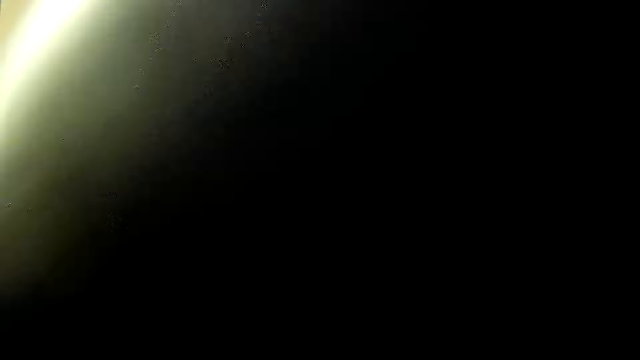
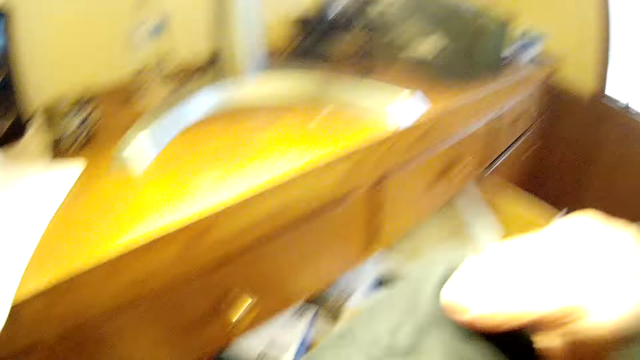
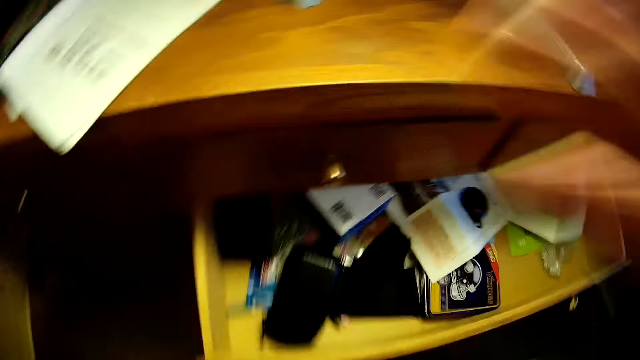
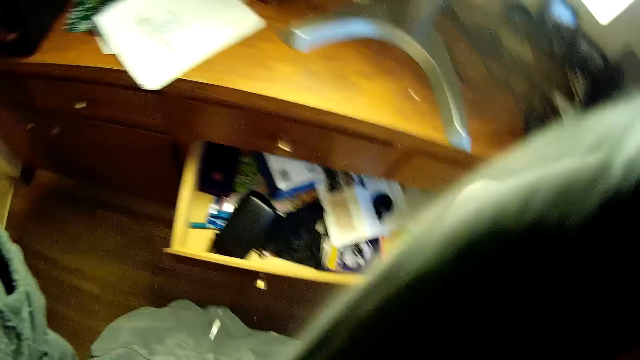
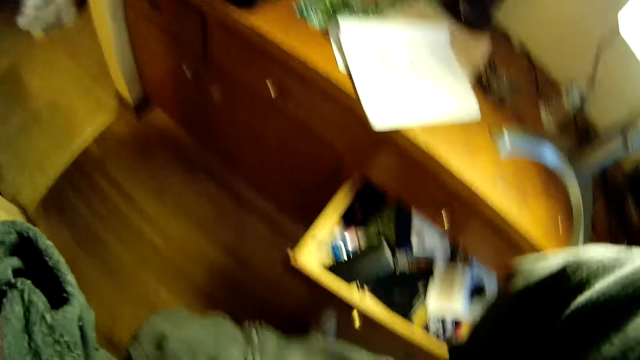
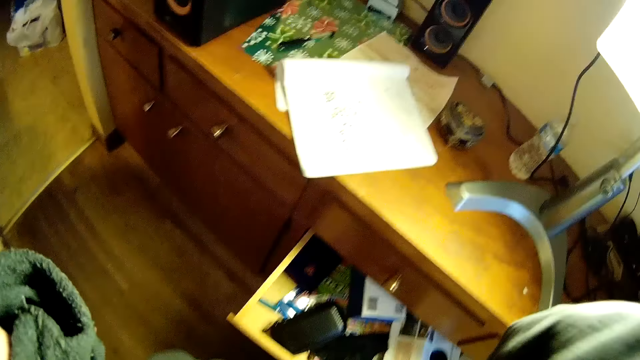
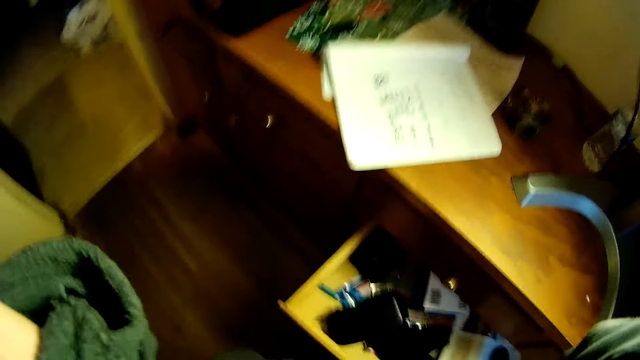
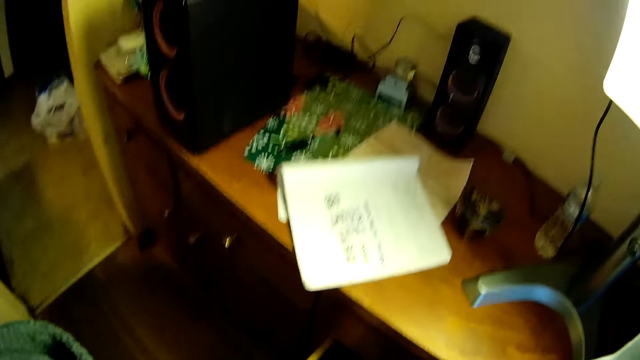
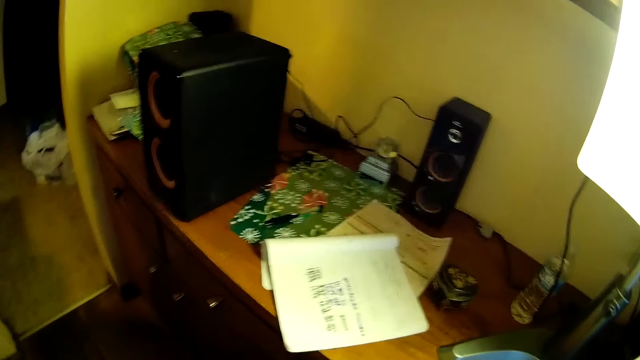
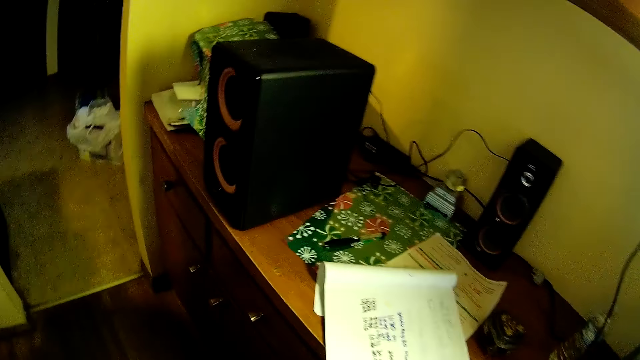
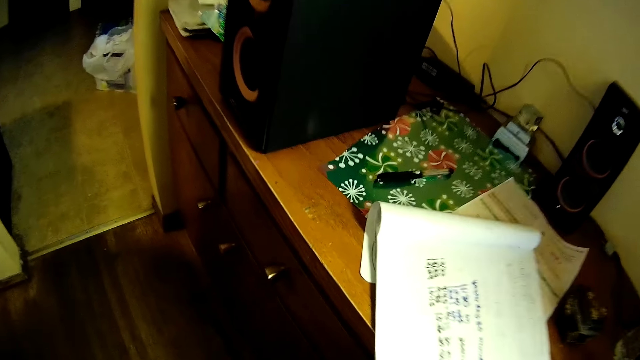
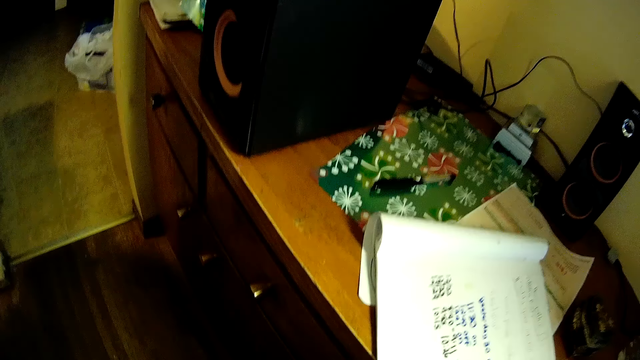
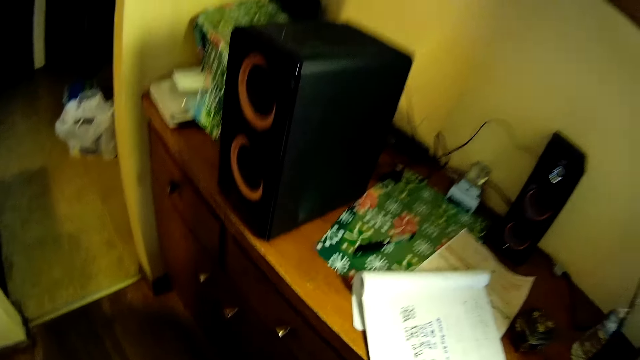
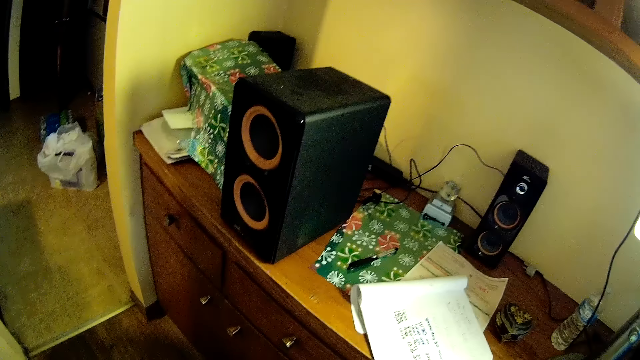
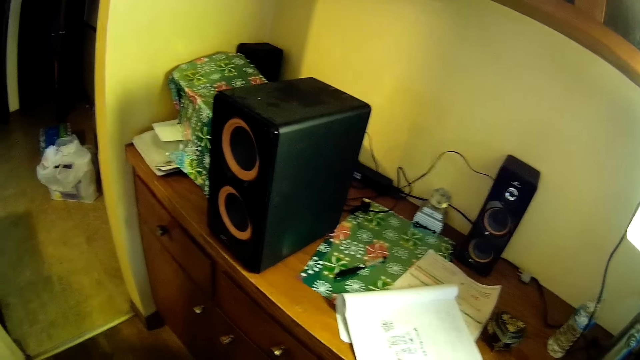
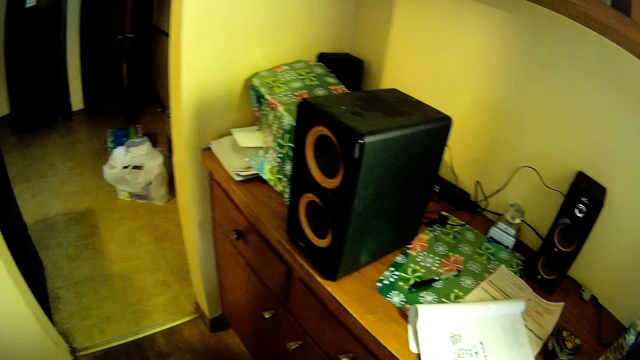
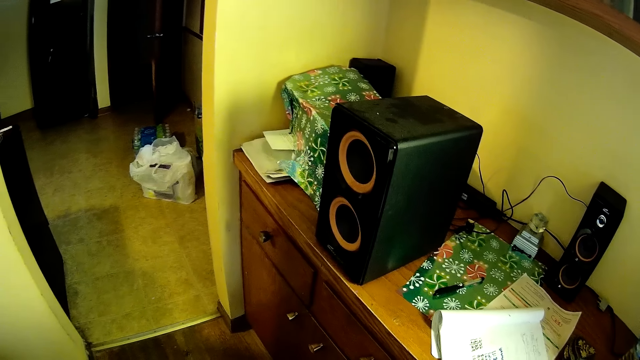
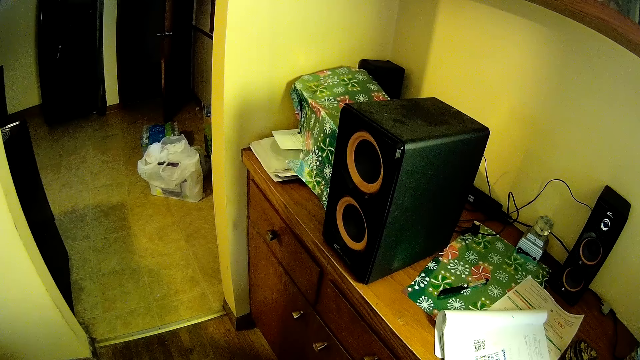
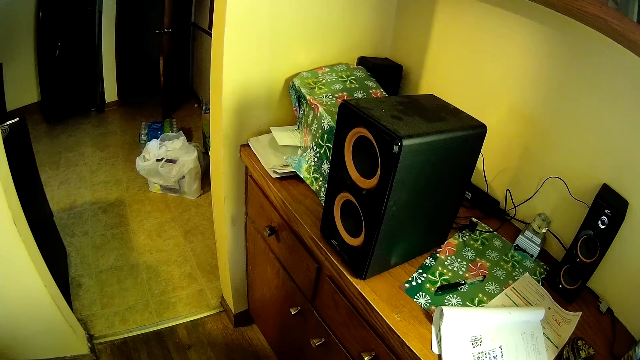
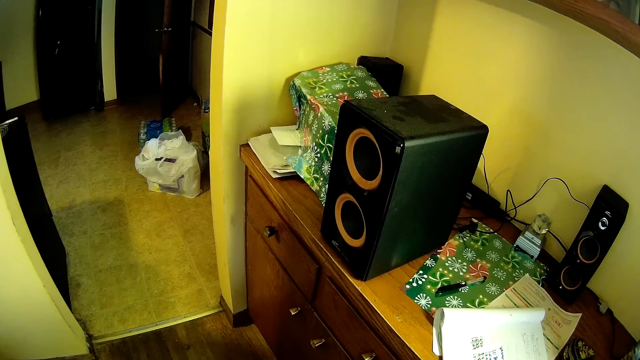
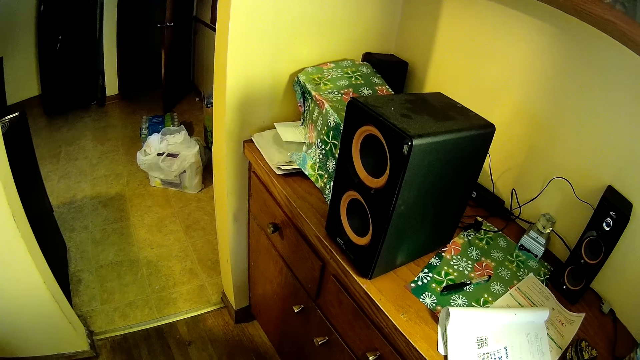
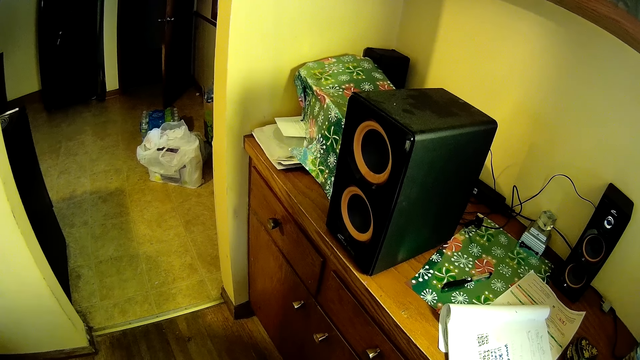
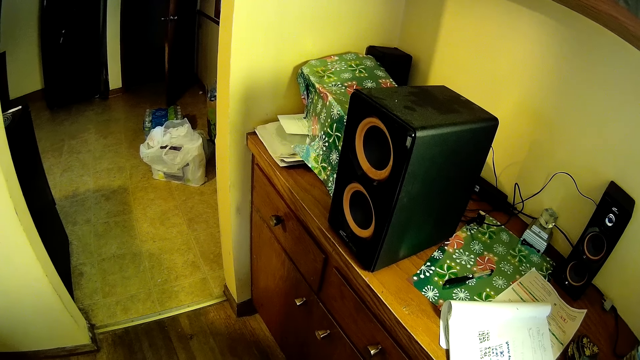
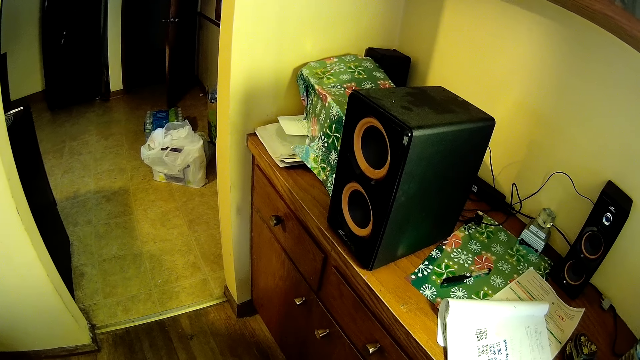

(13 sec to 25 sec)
The camera wearer drops the rag in the cupboard. They put on the camera with both hands. They raise their hands. They look around.

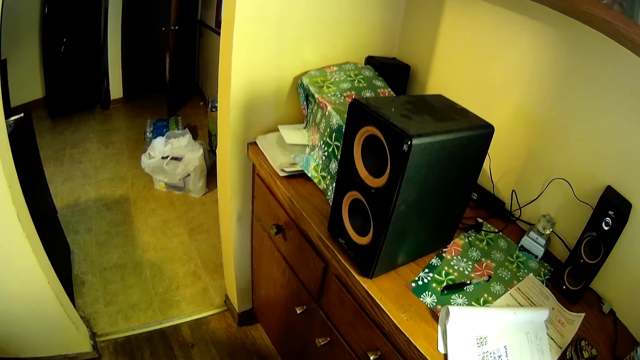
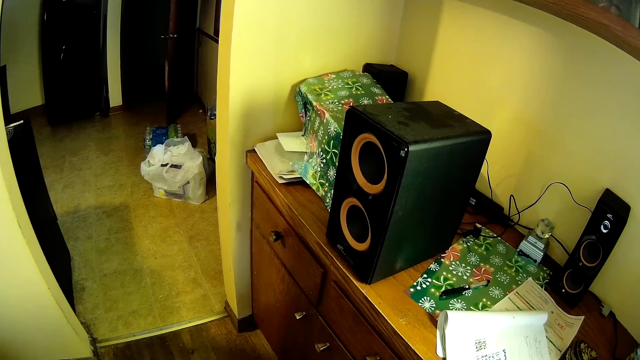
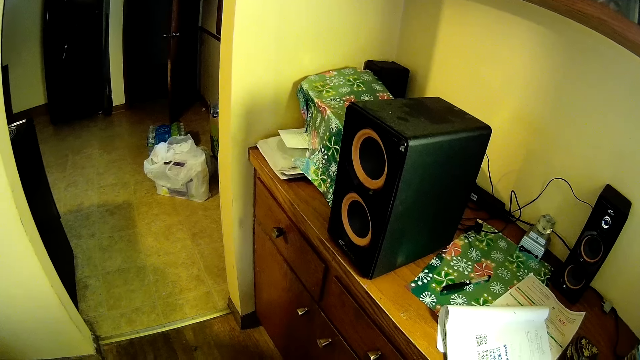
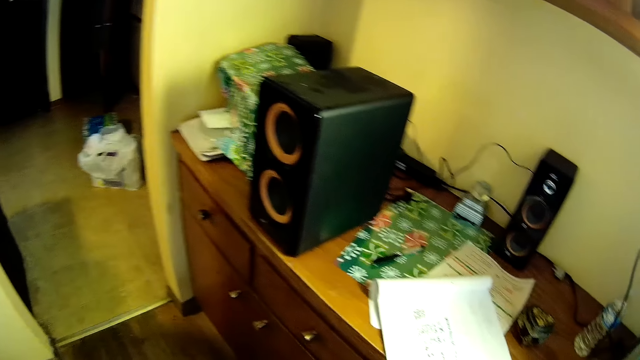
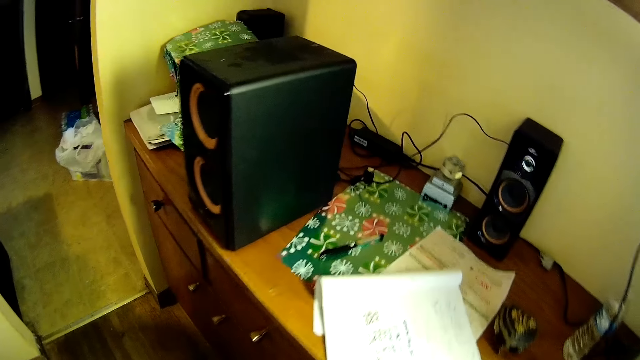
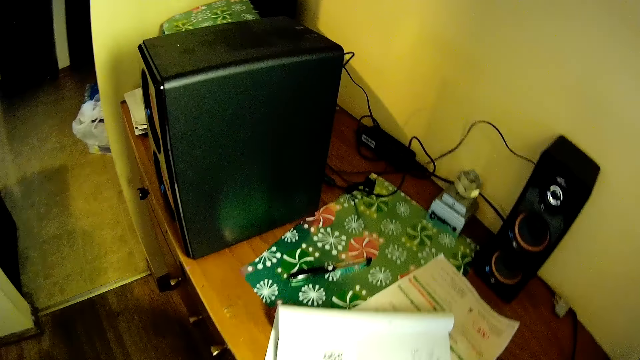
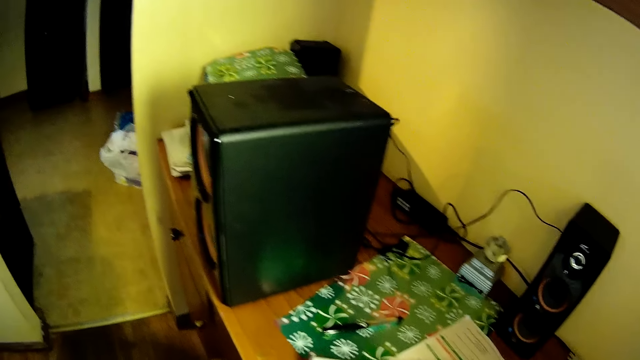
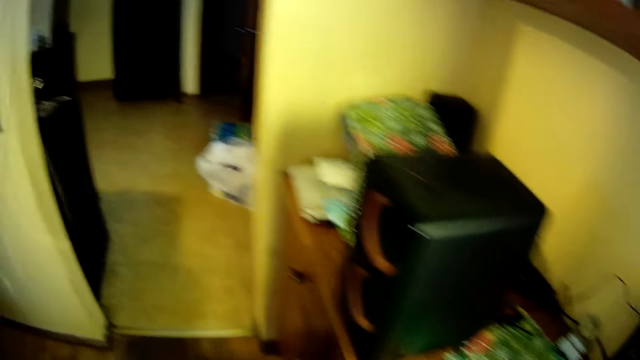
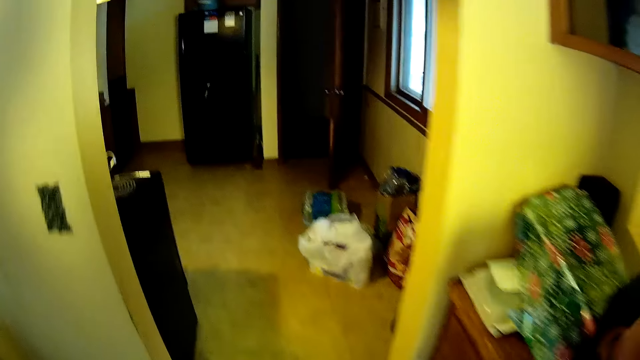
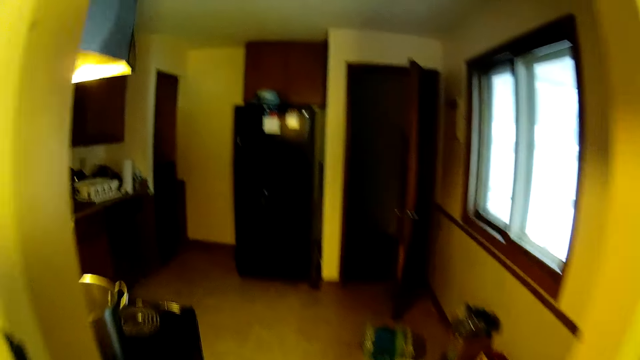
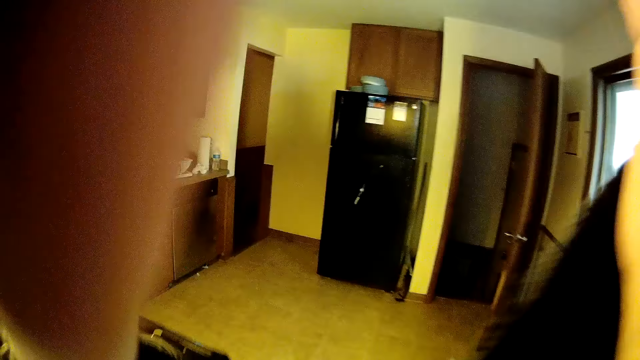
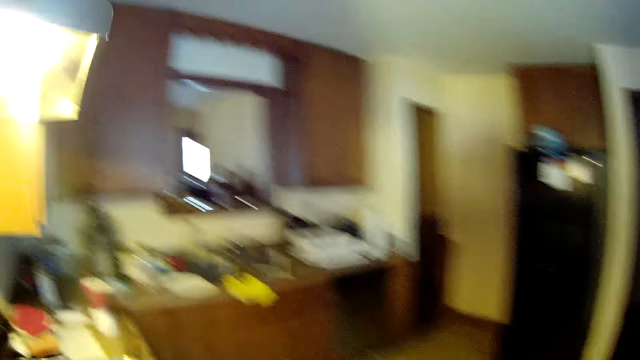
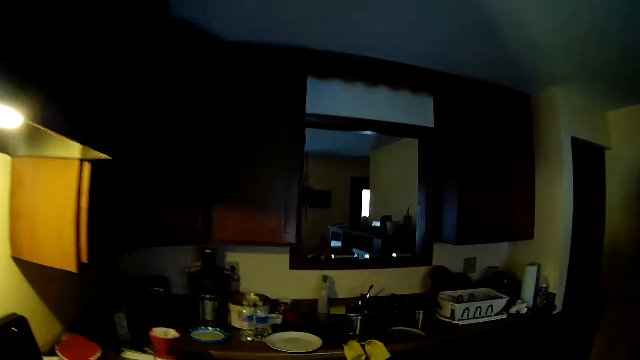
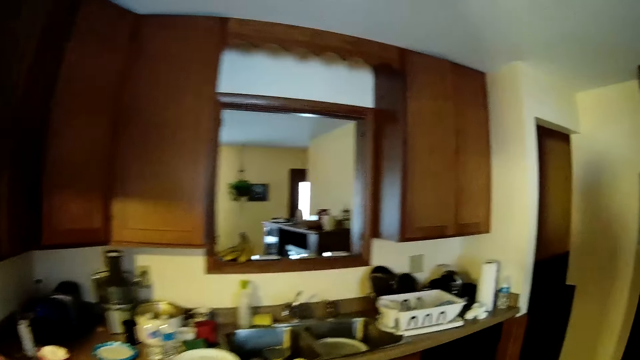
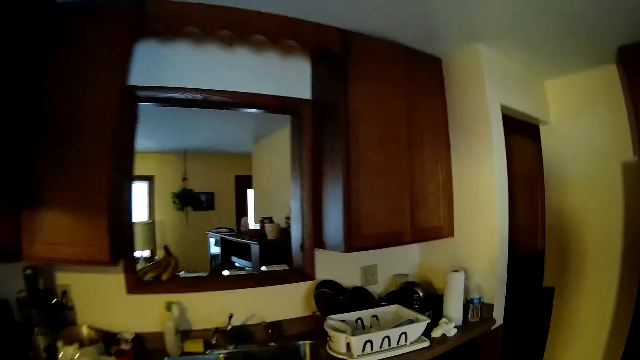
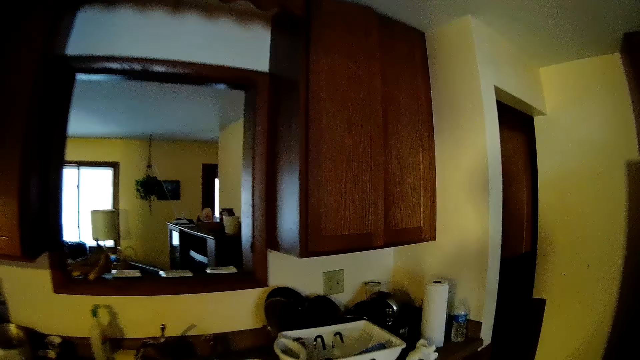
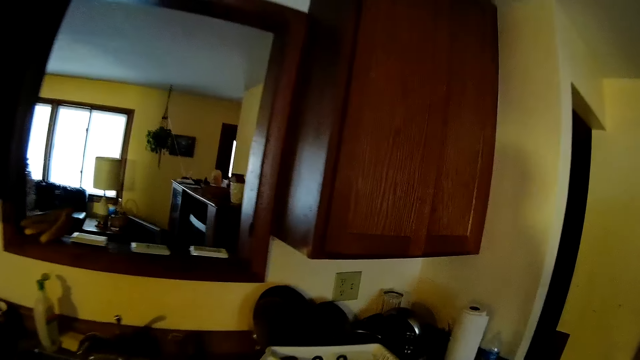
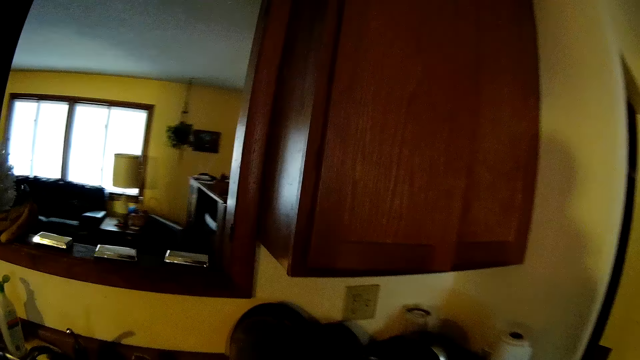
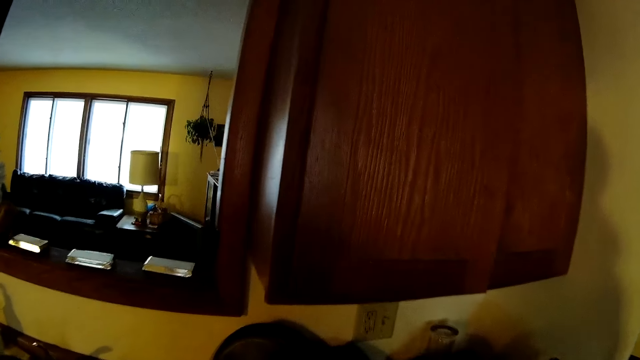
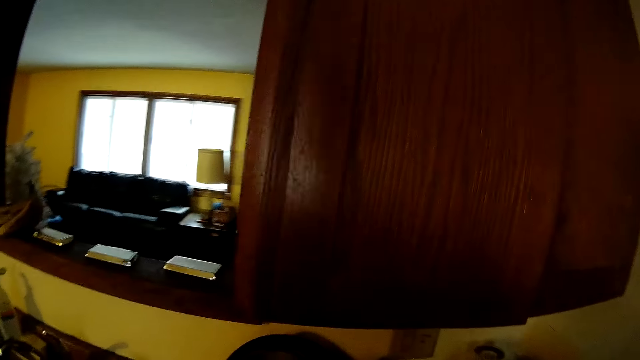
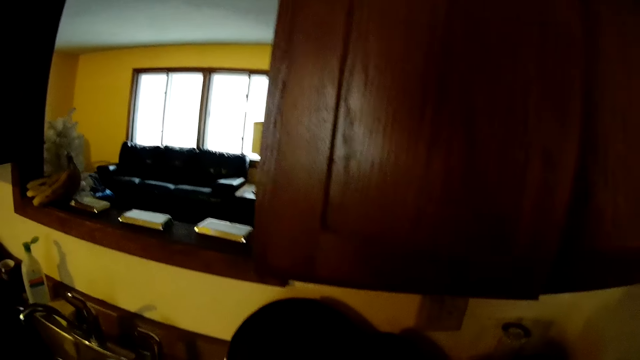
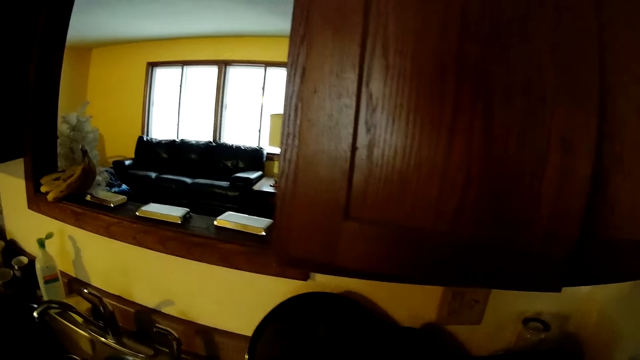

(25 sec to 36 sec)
The camera wearer walks into a room. They adjust the camera with both hands.
